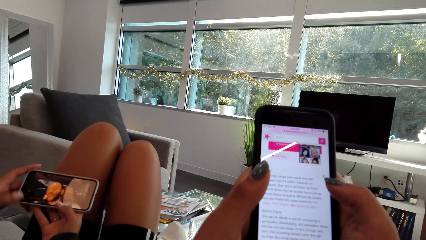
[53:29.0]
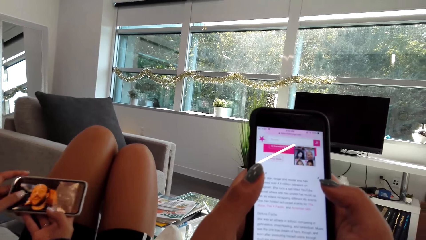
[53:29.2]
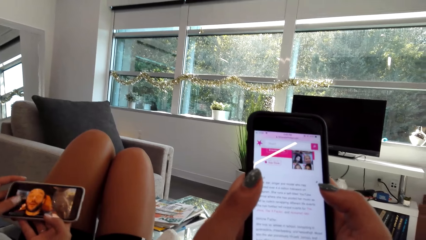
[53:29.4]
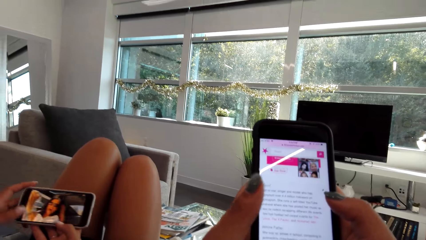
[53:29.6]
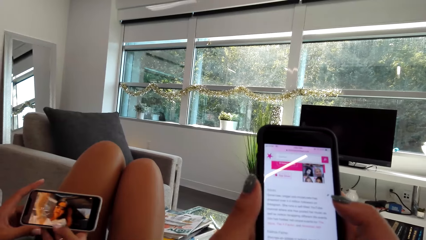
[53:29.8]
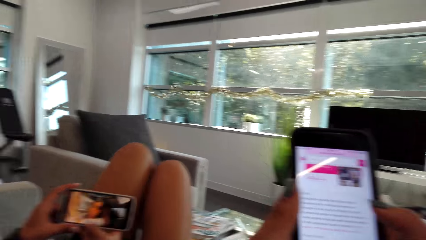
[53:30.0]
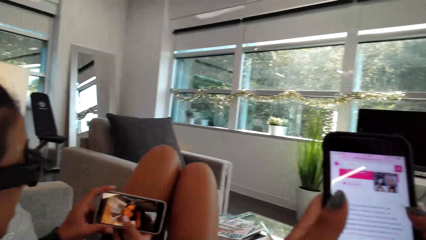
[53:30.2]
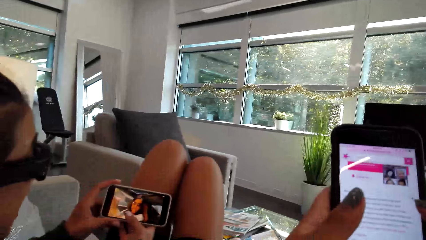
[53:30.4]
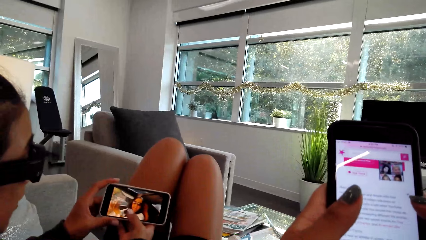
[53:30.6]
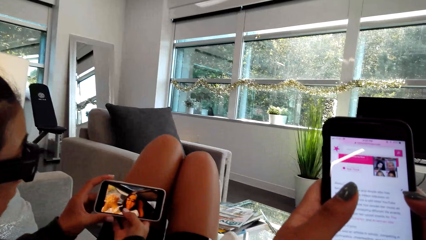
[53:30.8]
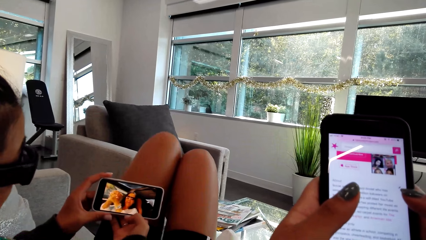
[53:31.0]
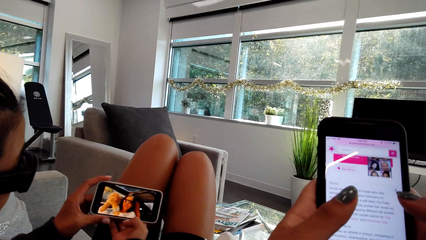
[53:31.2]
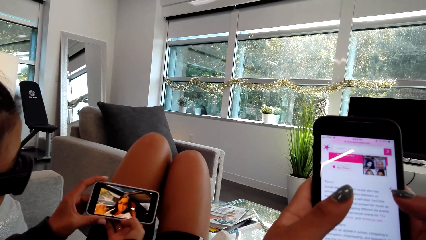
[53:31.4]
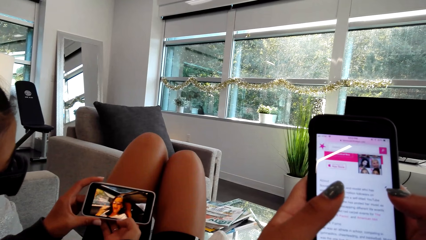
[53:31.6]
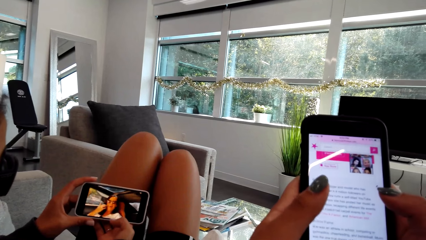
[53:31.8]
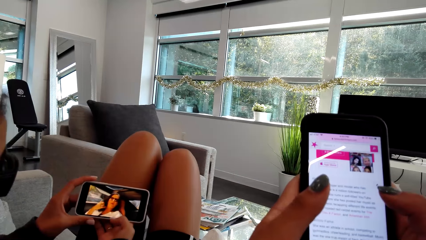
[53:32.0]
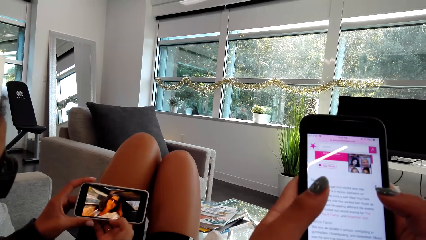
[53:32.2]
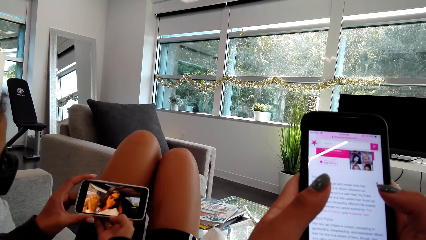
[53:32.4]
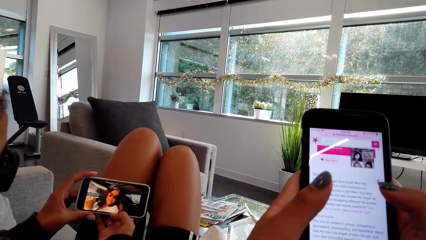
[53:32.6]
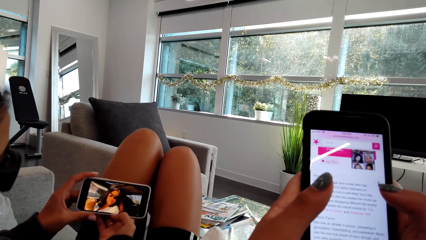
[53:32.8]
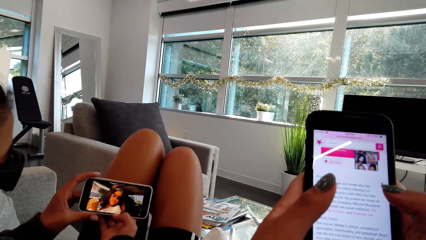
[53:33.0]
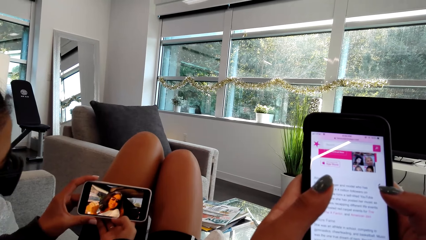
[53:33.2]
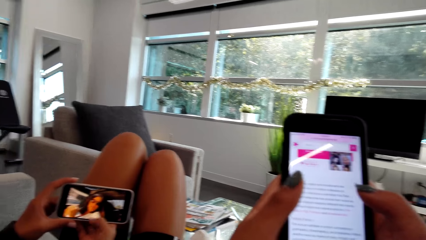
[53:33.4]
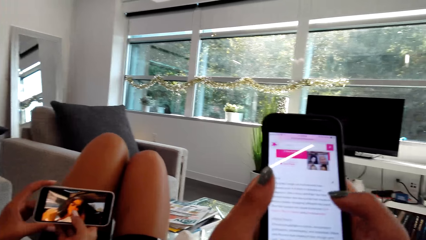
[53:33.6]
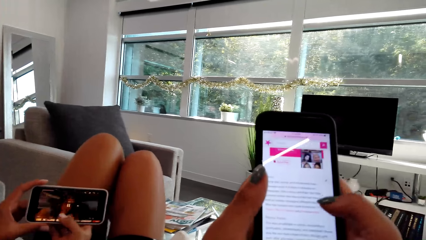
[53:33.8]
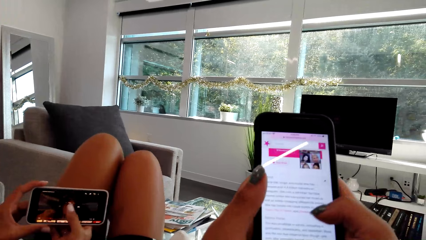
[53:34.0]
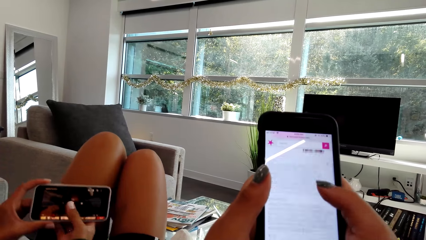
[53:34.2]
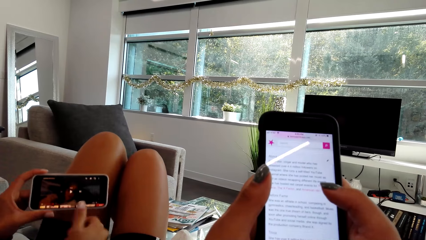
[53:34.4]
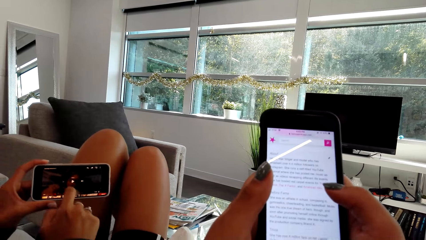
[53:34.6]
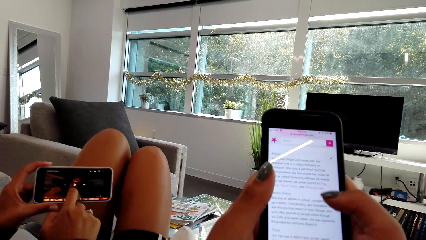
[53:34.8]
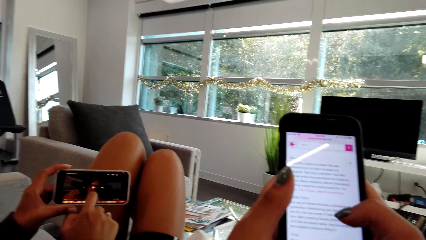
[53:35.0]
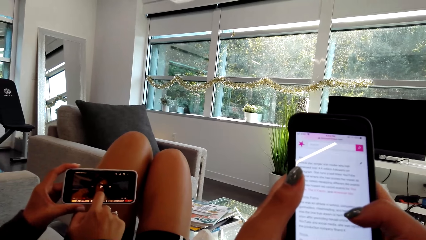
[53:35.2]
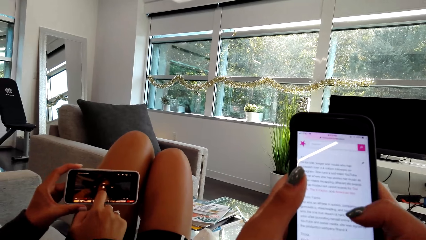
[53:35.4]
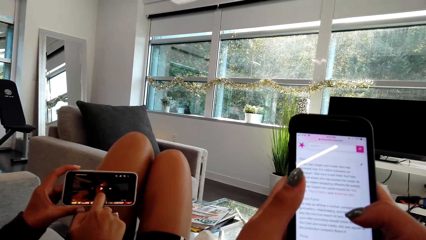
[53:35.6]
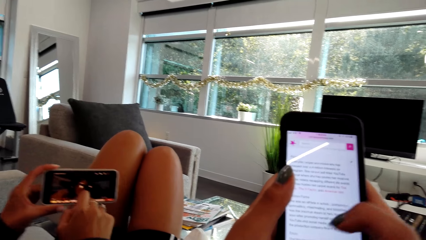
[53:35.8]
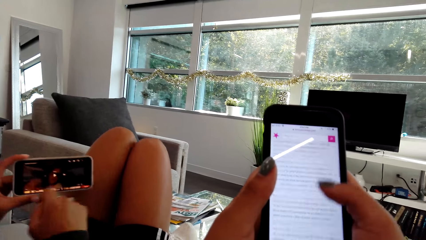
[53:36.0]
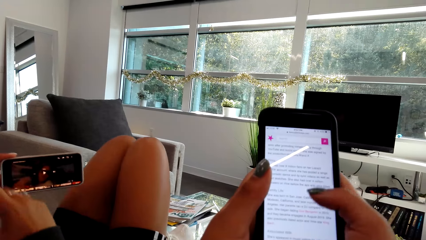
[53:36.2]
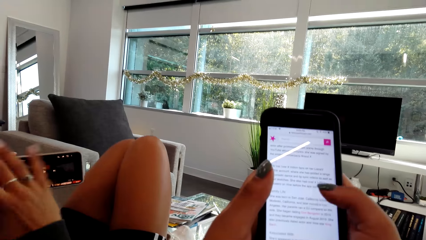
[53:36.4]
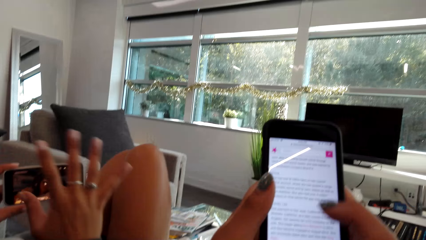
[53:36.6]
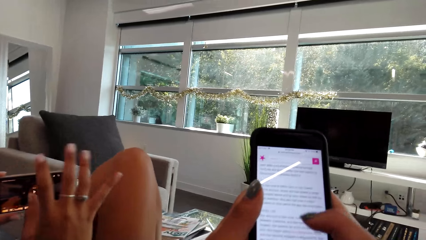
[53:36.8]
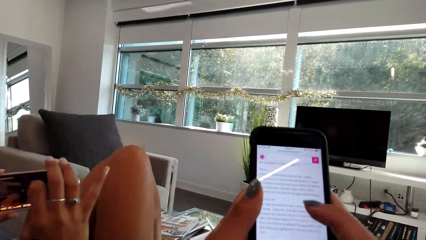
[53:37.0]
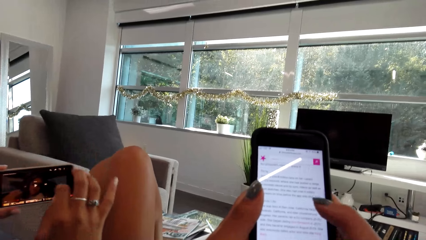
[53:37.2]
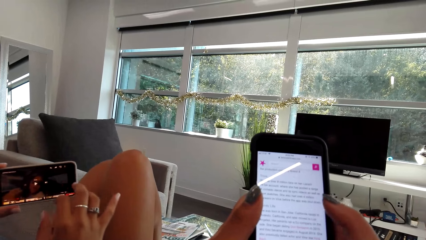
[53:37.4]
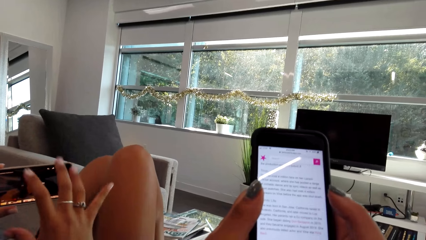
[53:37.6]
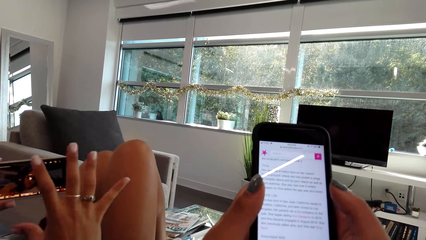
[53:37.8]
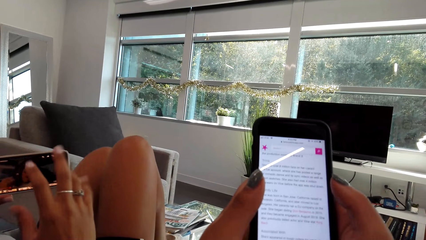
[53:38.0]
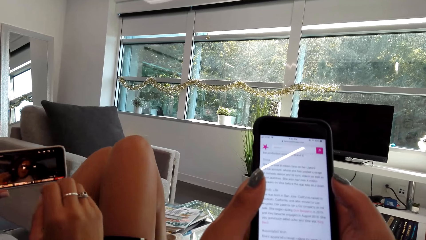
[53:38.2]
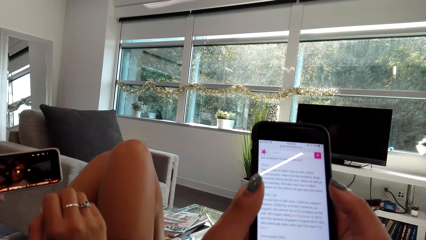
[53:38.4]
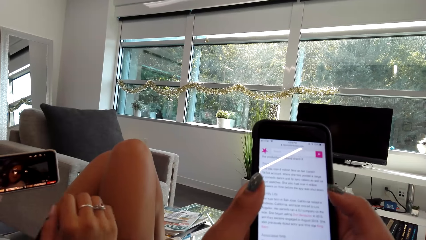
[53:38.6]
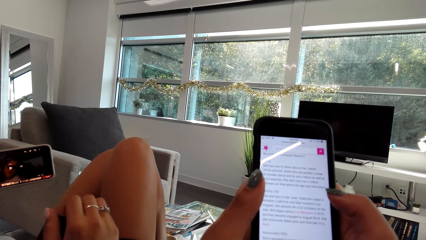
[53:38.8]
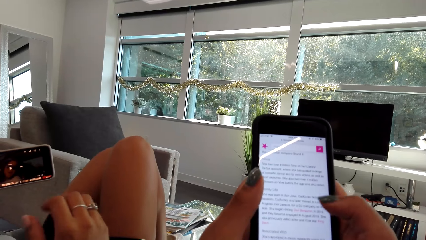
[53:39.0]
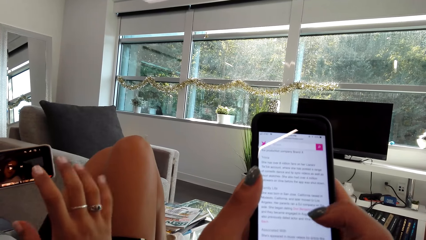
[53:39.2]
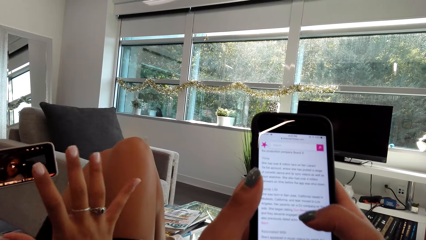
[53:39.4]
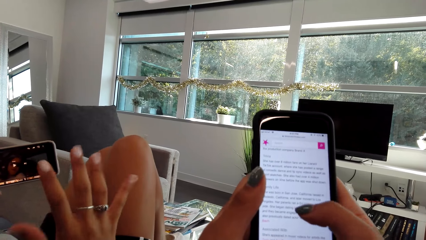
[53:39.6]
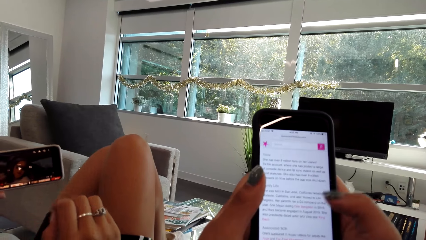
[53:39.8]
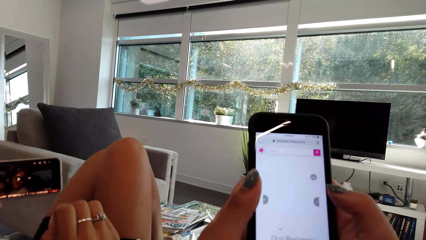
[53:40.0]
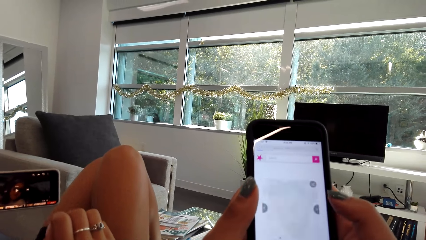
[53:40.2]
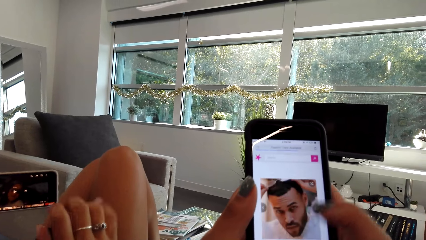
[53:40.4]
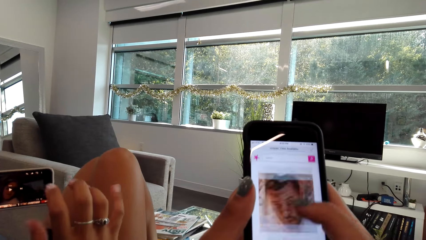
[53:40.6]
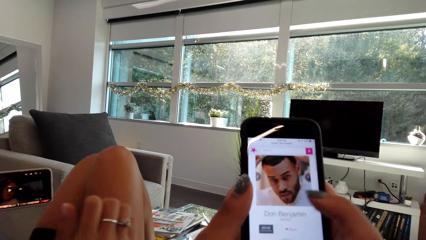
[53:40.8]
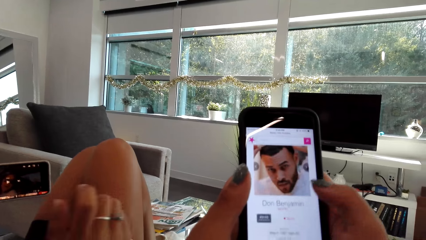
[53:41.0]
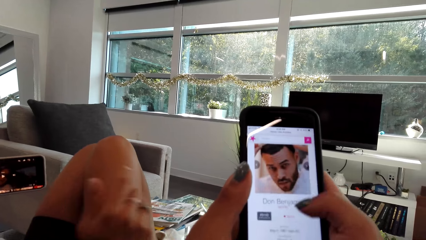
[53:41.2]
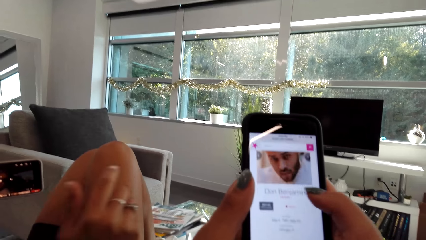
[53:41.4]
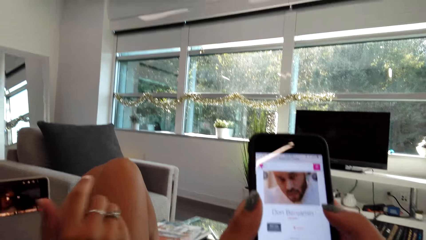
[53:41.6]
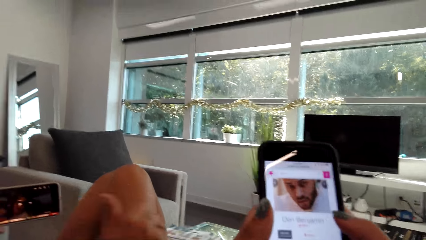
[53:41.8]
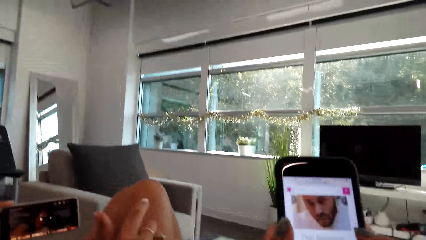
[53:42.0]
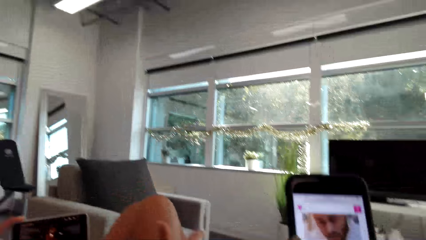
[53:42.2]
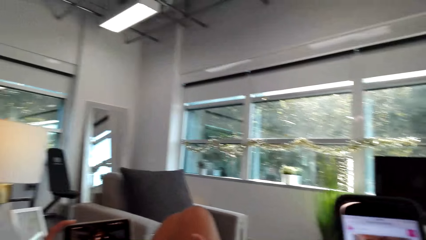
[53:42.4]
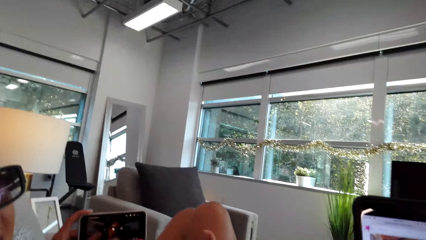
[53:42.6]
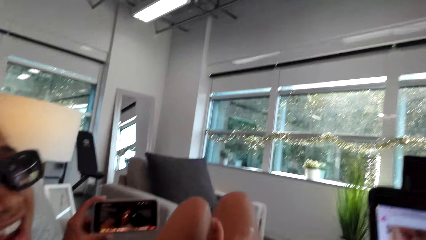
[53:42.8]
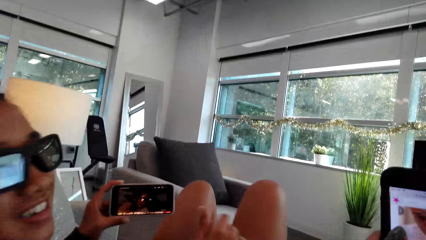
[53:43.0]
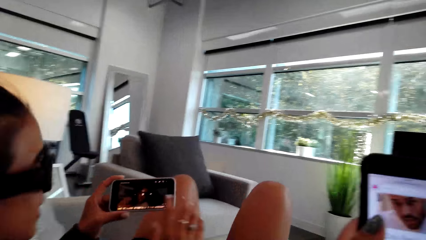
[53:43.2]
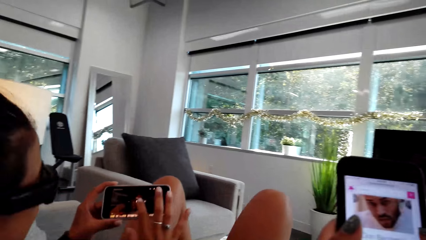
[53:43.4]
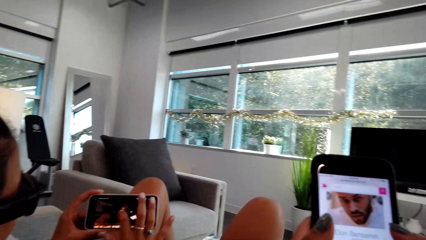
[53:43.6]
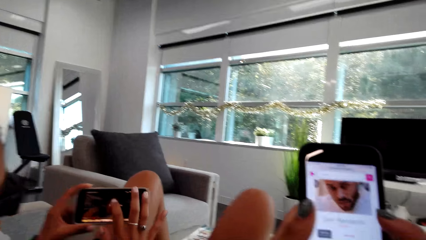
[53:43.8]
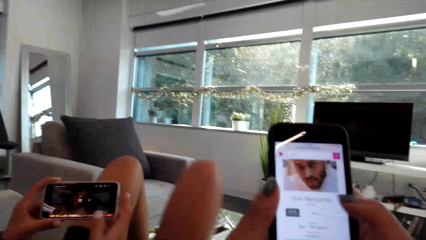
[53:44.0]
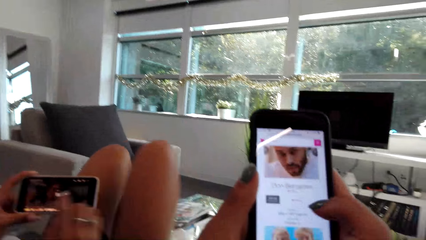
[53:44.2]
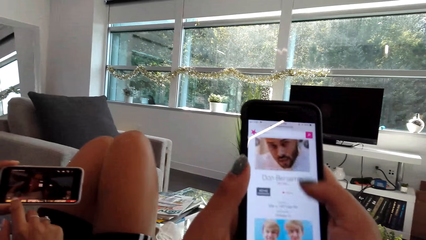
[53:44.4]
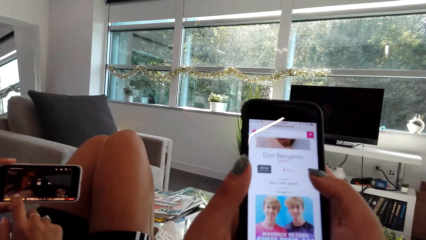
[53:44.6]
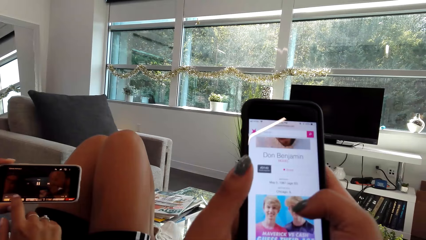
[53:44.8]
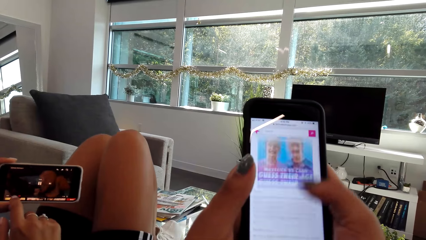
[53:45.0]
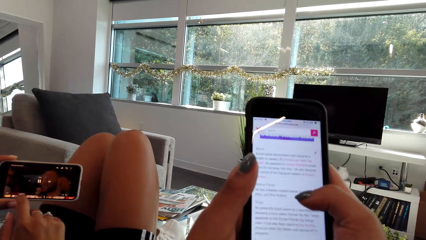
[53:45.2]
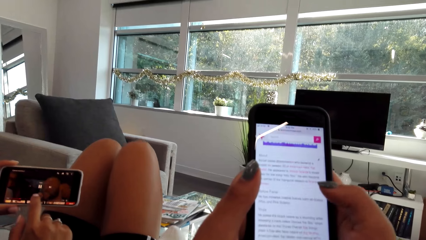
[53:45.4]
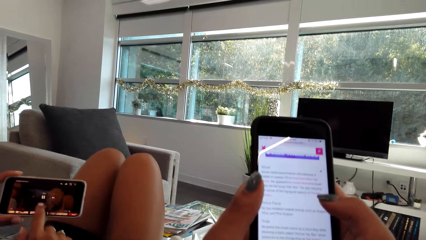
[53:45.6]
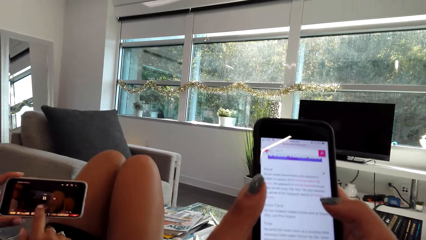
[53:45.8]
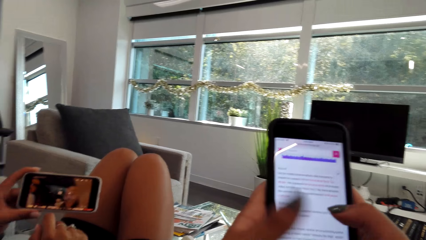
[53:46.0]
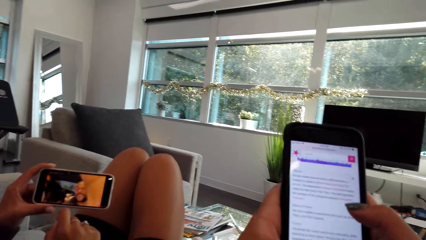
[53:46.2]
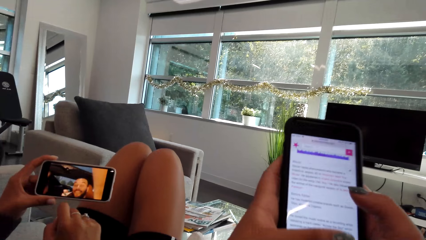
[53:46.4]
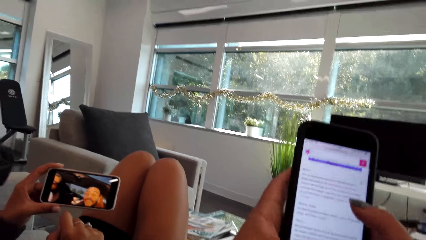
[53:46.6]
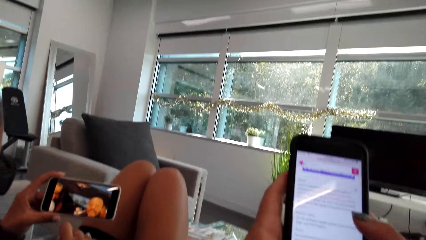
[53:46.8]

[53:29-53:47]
The camera wearer talks to a person. They look ahead. They swipe the phone. The person points the phone. The person moves the hand. The camera wearer uses the phone. They talk to the person. They use the phone.
